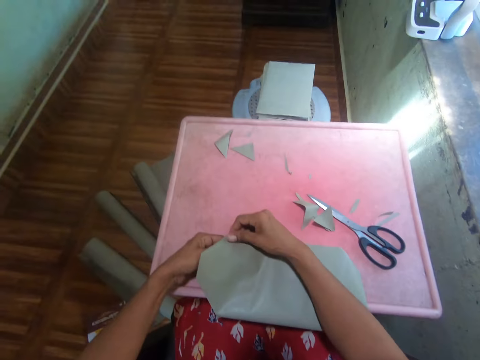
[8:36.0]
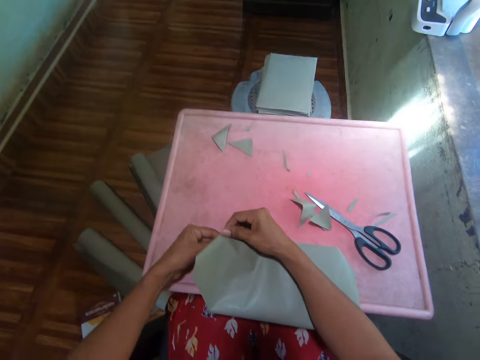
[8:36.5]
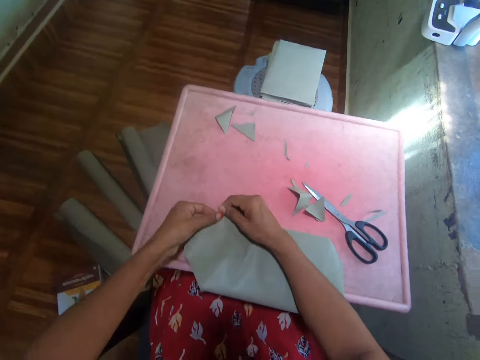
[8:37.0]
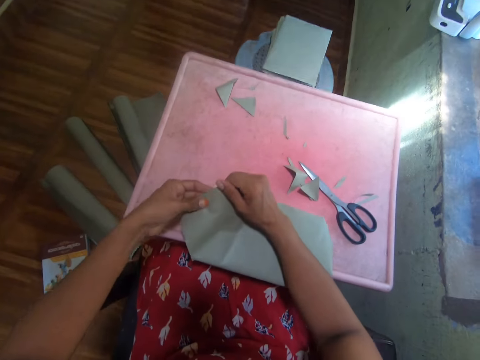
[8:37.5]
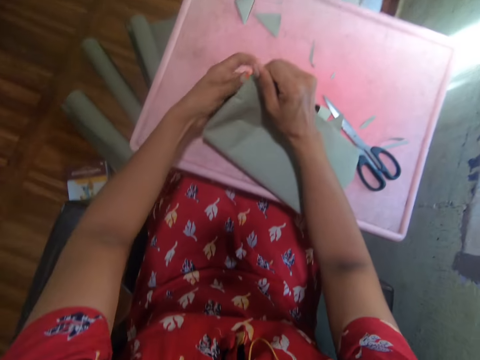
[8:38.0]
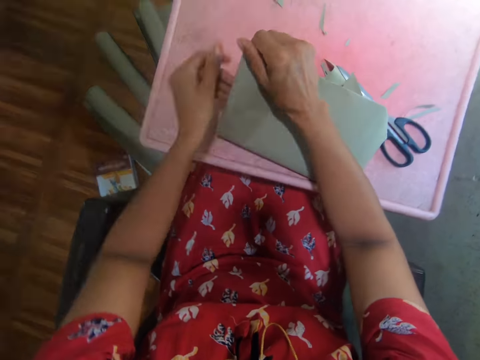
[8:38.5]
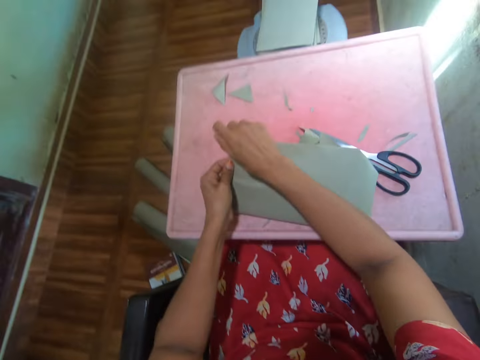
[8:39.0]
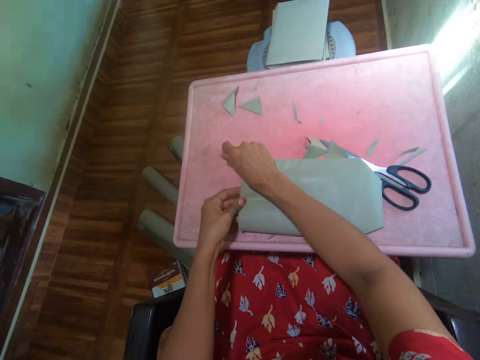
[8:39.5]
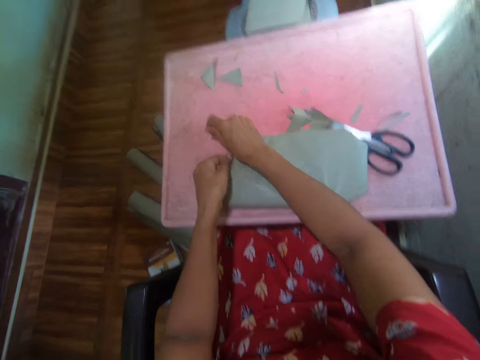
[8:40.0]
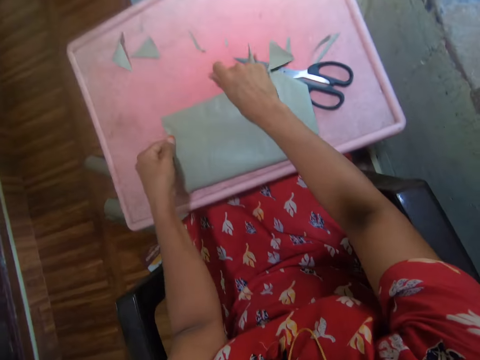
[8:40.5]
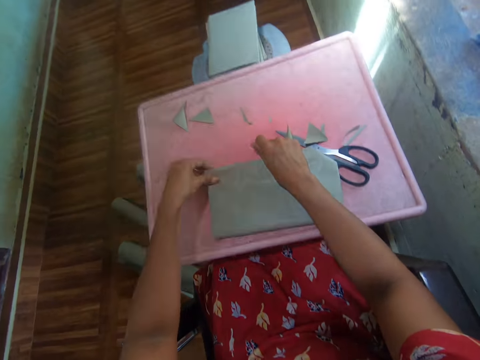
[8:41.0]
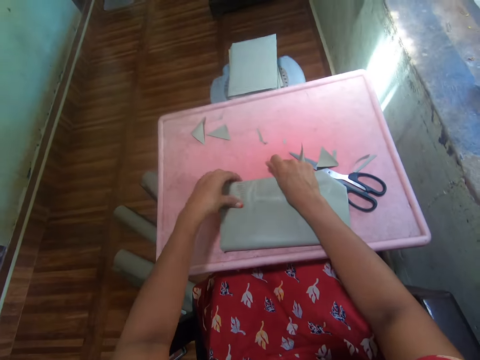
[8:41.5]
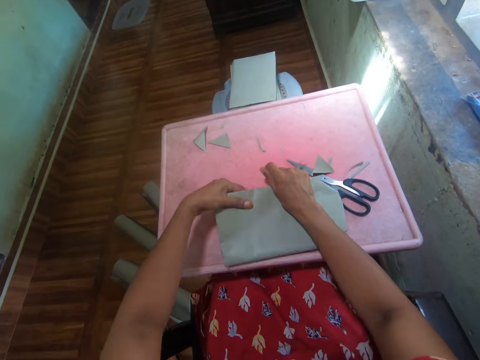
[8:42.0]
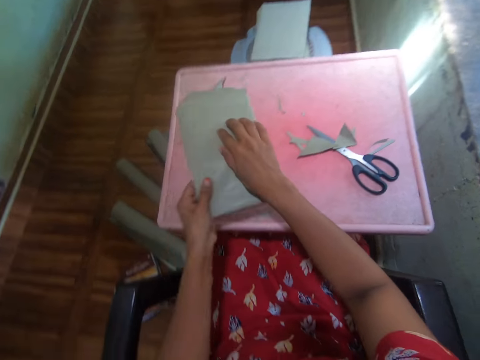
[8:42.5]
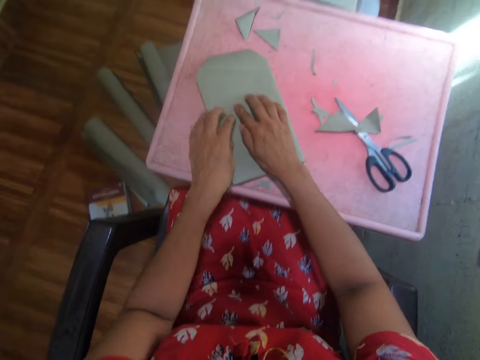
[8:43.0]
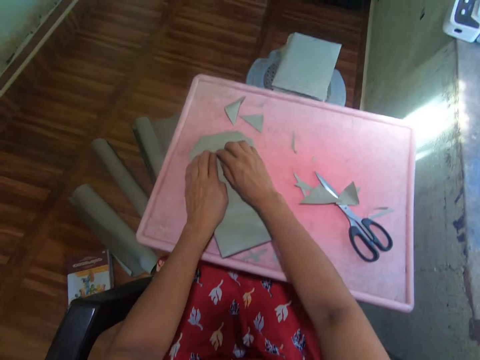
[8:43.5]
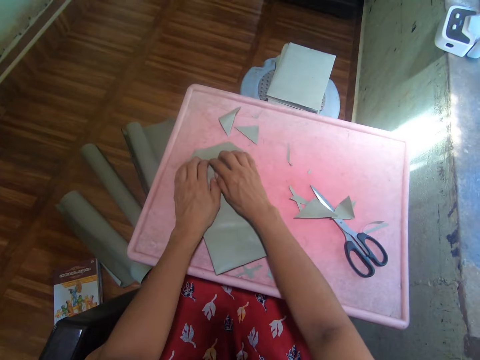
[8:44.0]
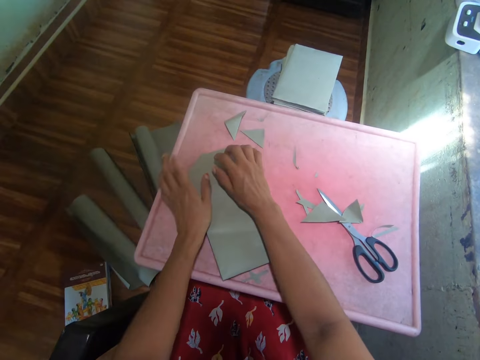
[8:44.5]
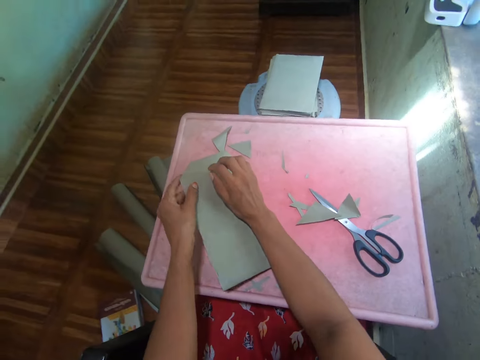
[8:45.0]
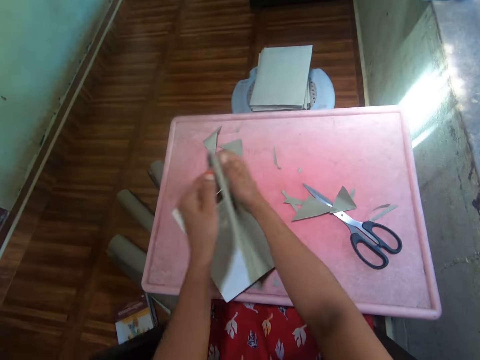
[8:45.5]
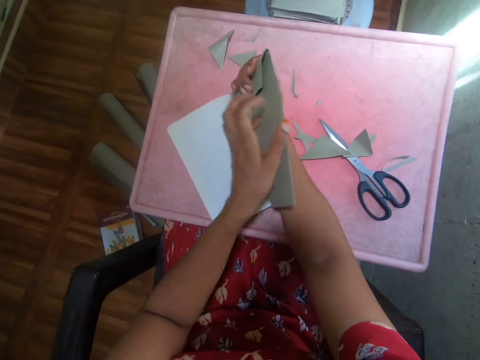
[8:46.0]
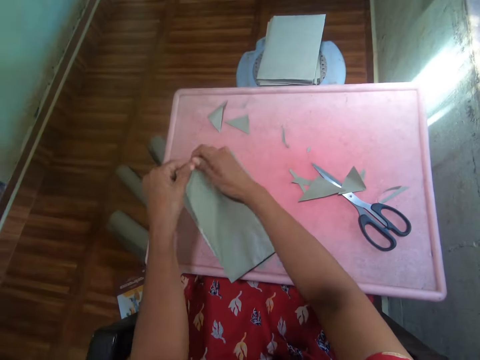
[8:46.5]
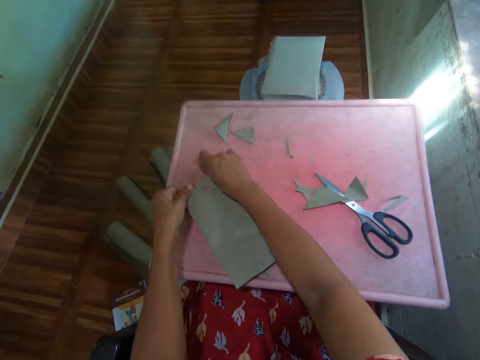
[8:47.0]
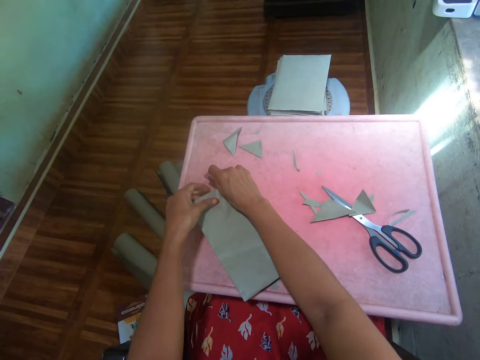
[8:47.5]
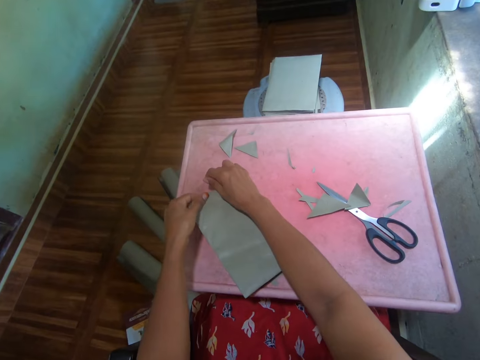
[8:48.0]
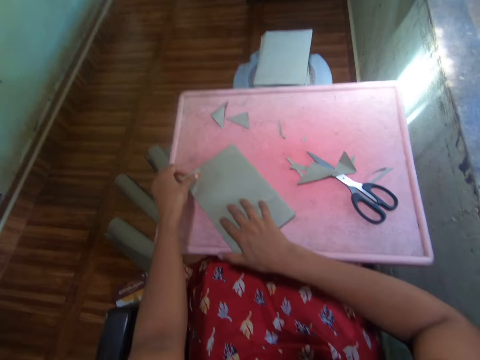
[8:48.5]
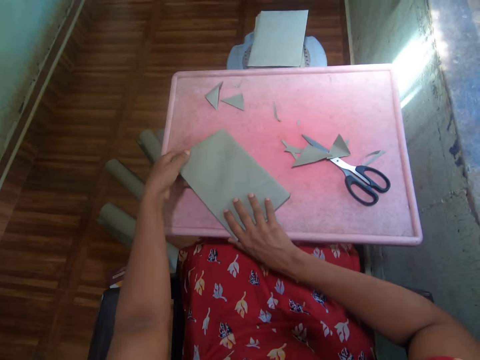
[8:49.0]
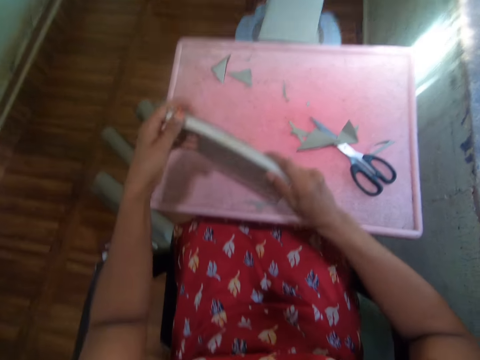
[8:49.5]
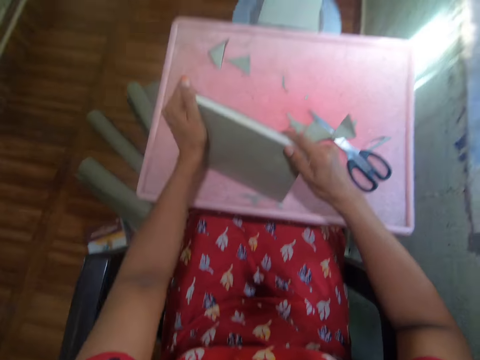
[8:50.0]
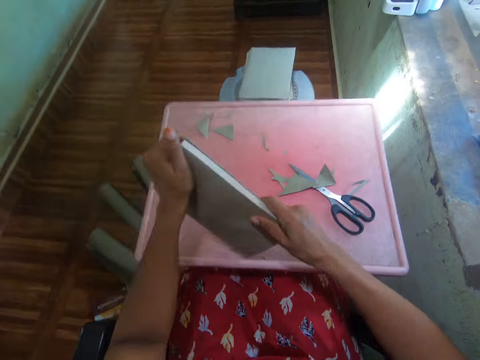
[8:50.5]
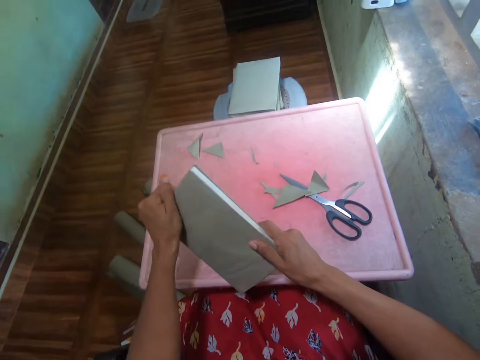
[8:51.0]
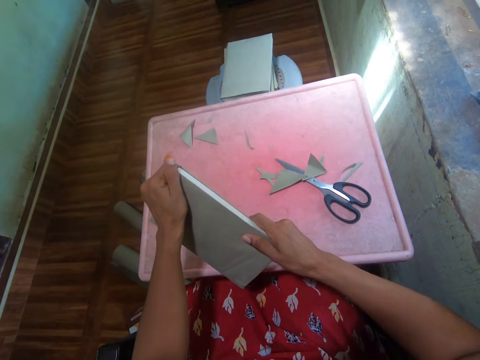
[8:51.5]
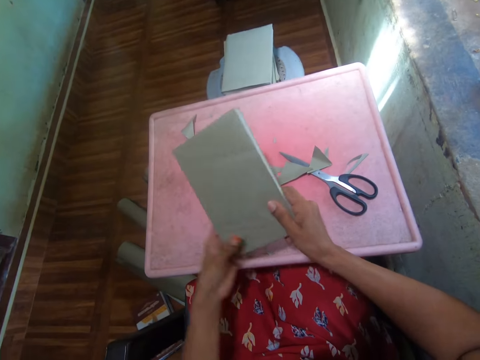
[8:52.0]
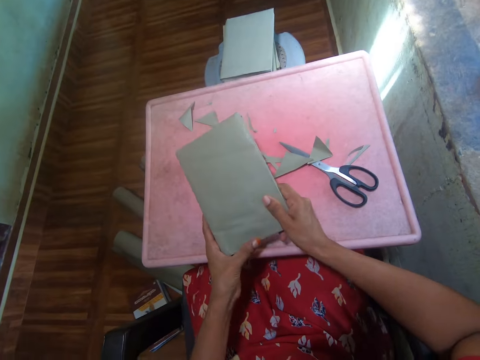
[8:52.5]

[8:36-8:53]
The camera wearer folds the paper. They turn the book. They fold the paper. They lift the cover. They fold the paper. They hold the book.

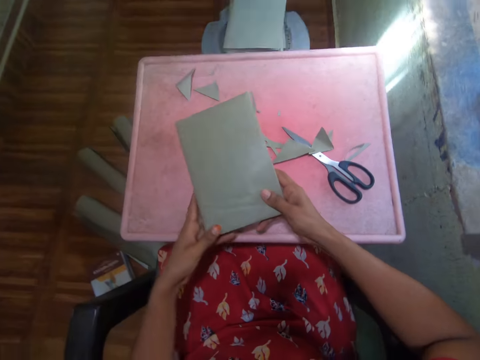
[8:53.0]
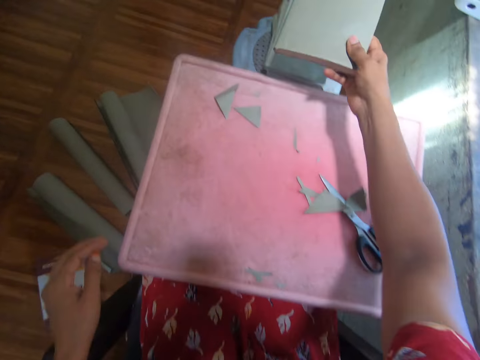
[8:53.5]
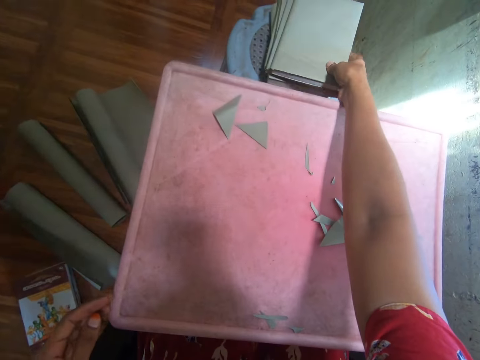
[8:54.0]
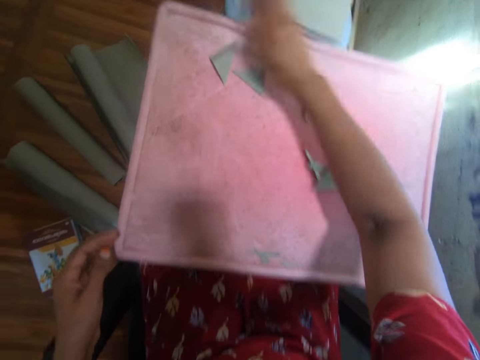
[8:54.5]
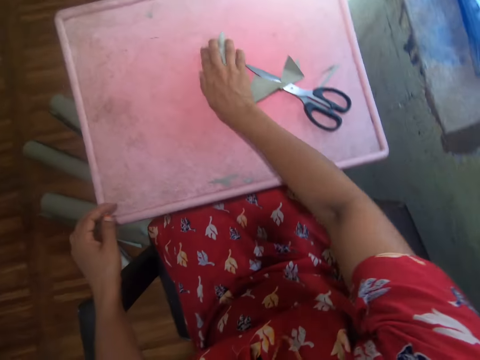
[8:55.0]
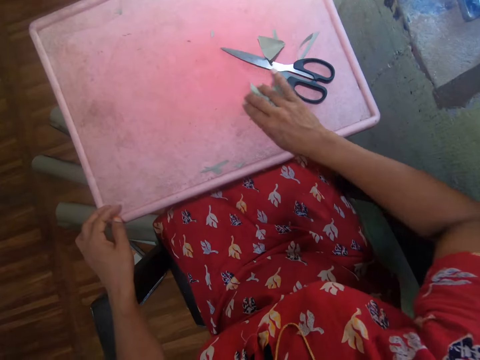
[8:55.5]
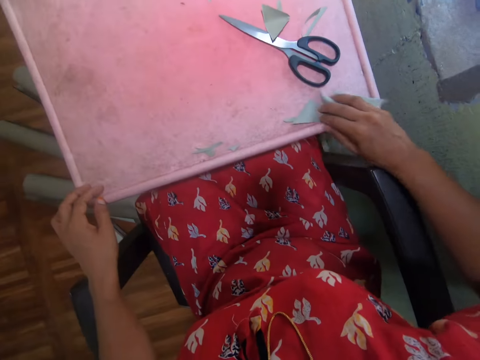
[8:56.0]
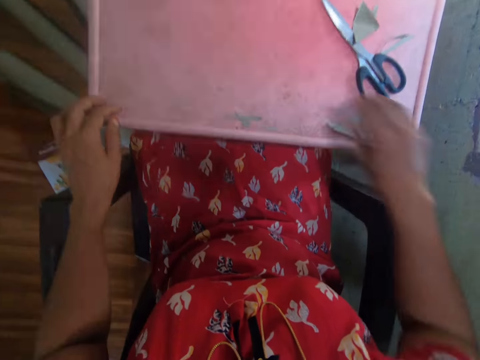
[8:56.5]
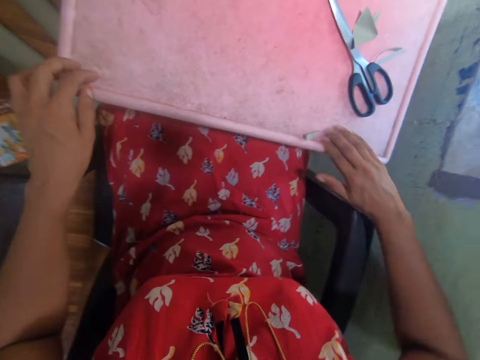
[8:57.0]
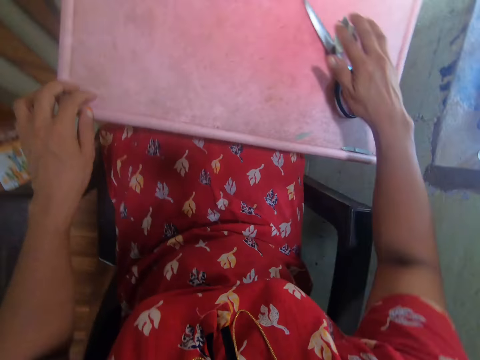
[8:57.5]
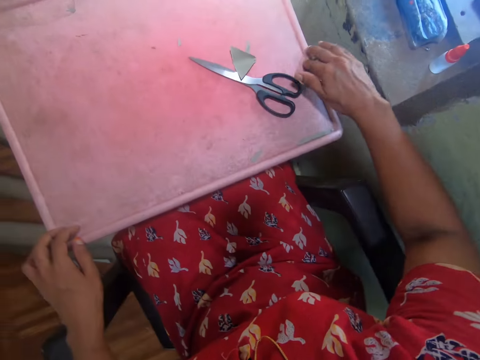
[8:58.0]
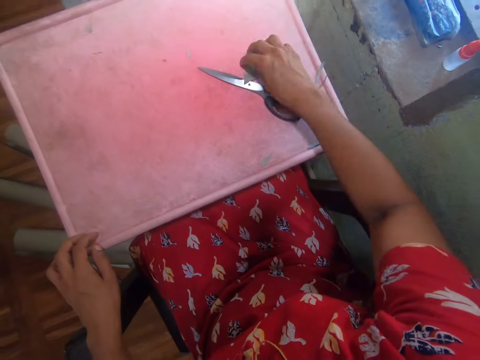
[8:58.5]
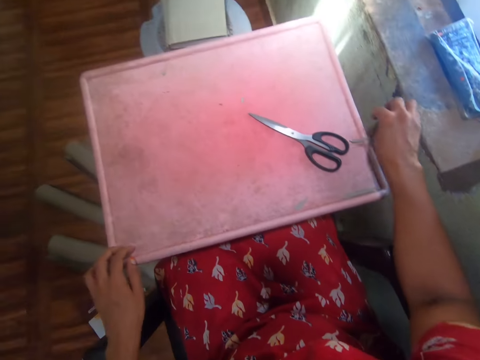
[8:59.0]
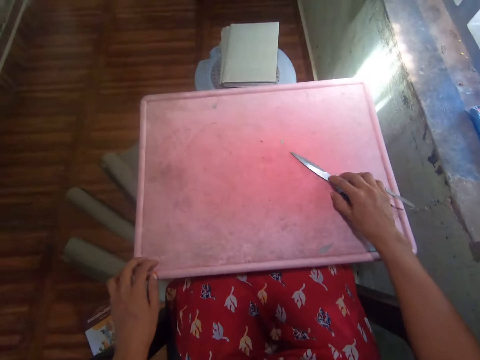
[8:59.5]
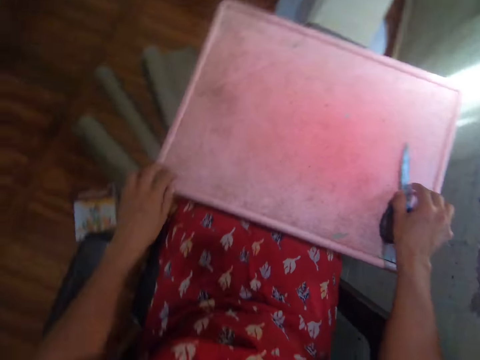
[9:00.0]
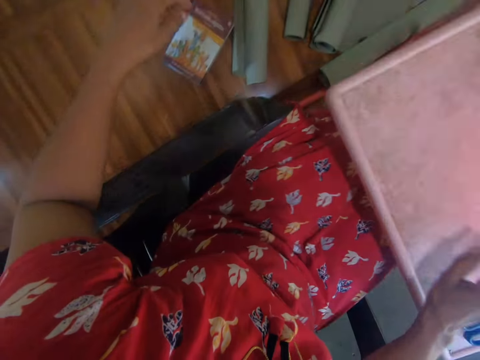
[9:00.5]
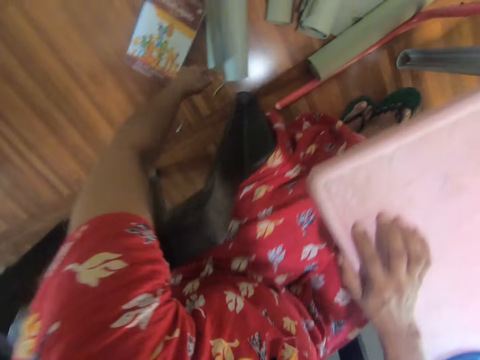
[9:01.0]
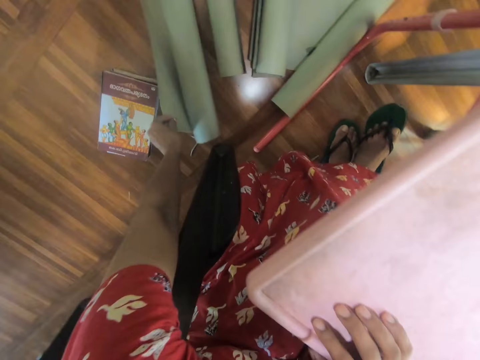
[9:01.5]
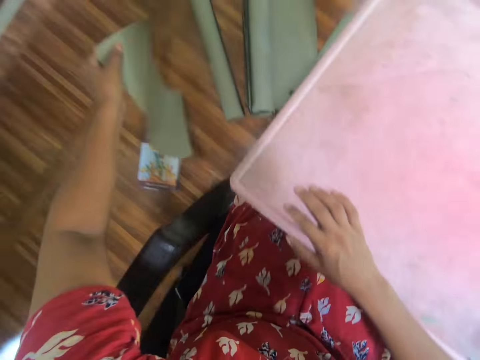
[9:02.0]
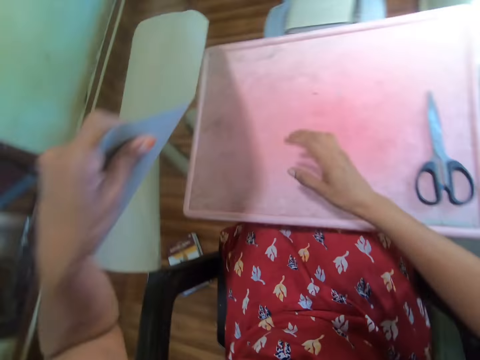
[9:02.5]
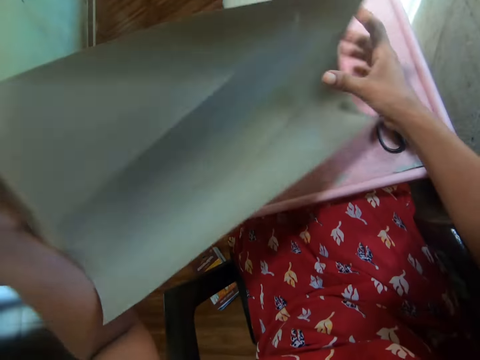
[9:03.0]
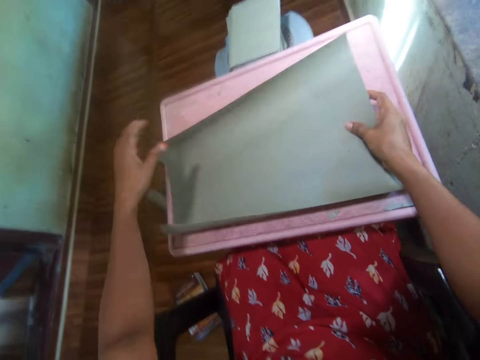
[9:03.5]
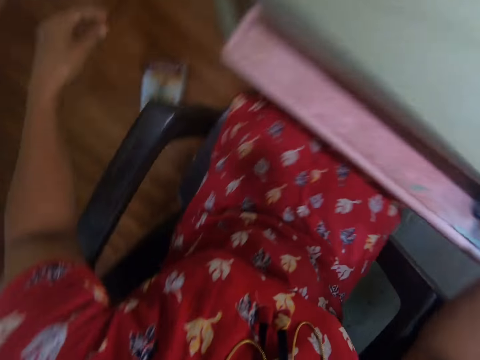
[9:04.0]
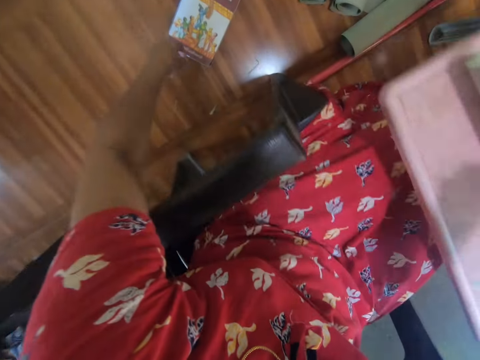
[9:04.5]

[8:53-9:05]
The camera wearer places the book on the other books. They move pieces of paper from the tray. They pick up the cut papers and drop the cut papers down. They touch the scissors. They hold the scissors. They pick up a paper from the floor. They pick up the cover. They put the paper on the tray.
